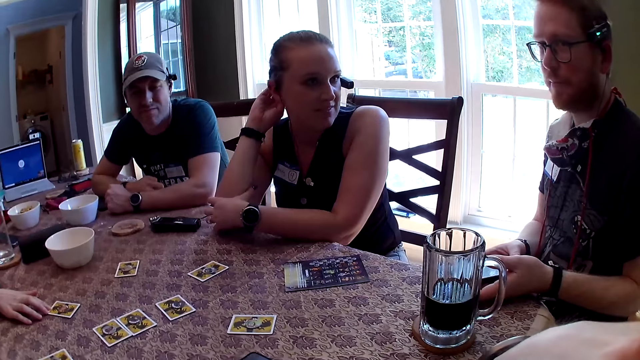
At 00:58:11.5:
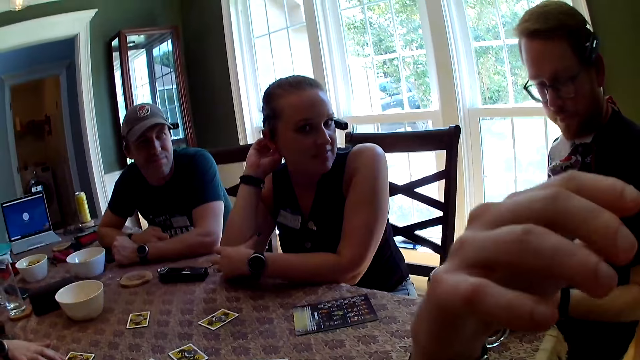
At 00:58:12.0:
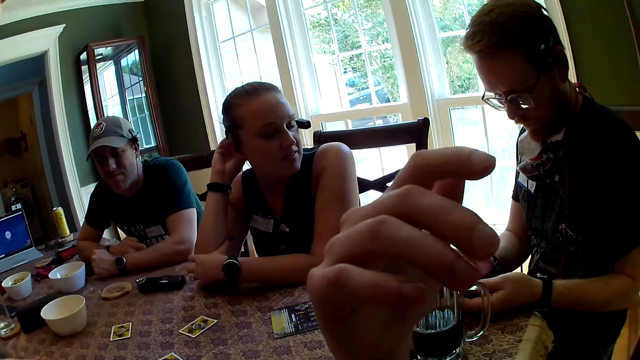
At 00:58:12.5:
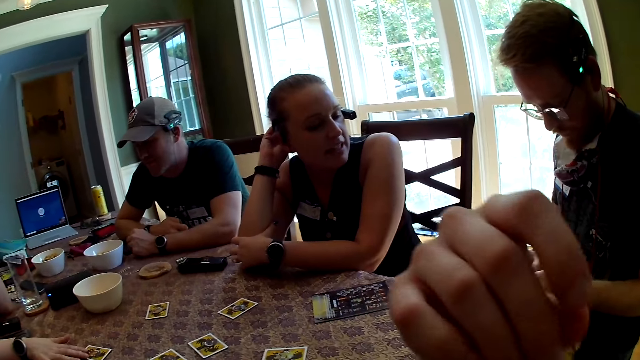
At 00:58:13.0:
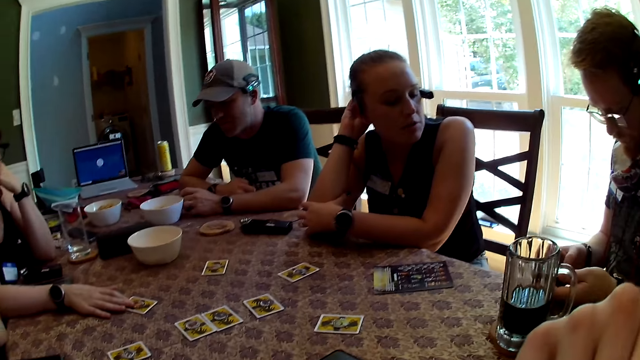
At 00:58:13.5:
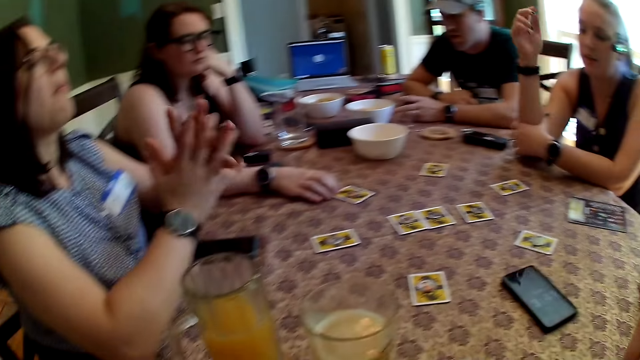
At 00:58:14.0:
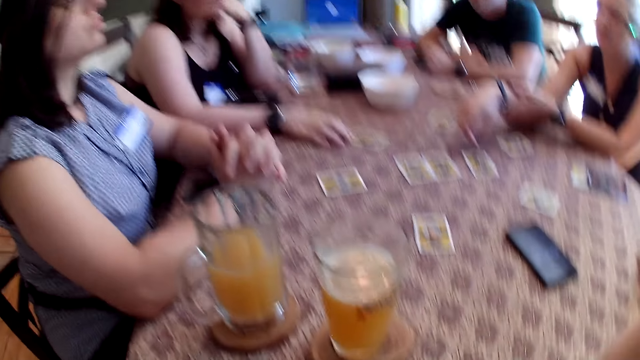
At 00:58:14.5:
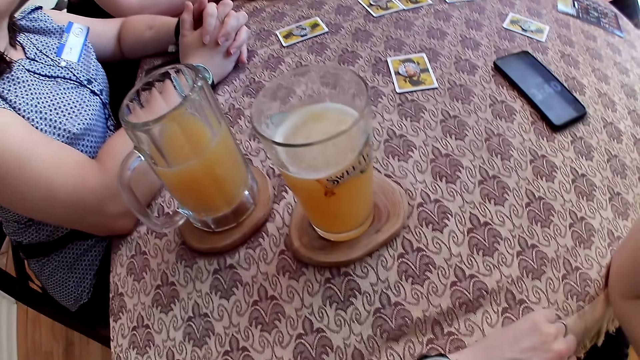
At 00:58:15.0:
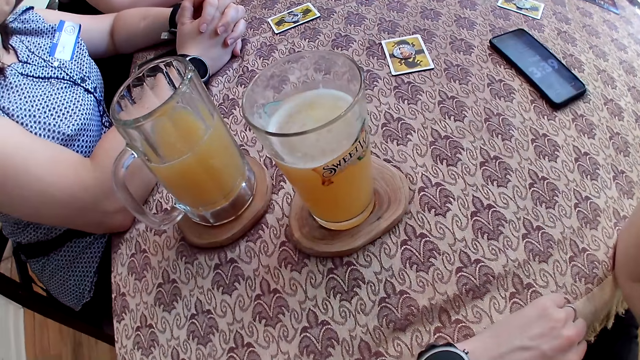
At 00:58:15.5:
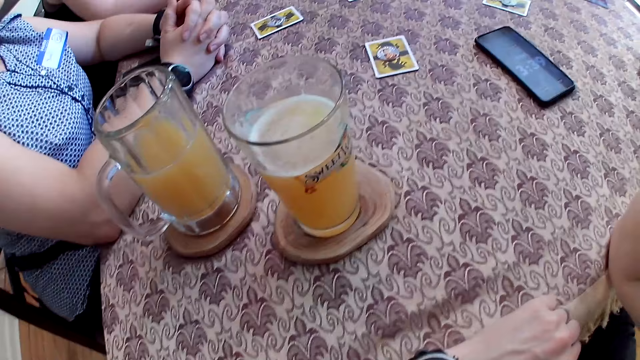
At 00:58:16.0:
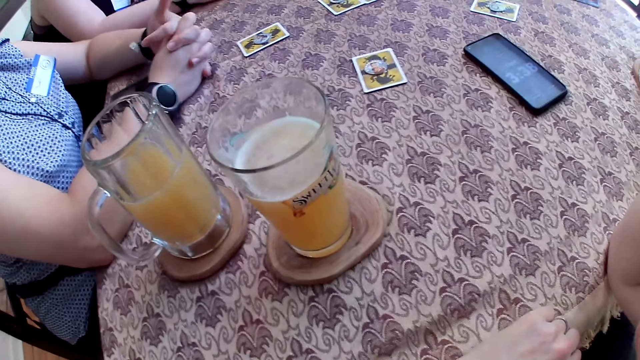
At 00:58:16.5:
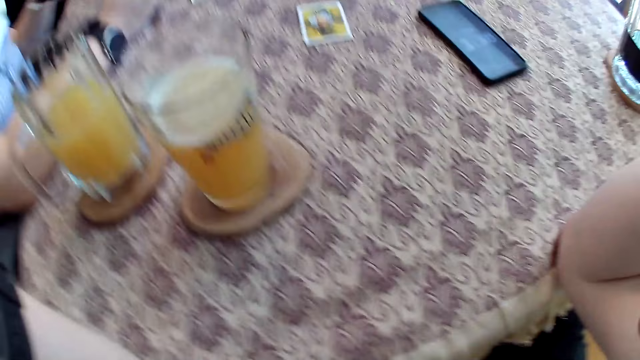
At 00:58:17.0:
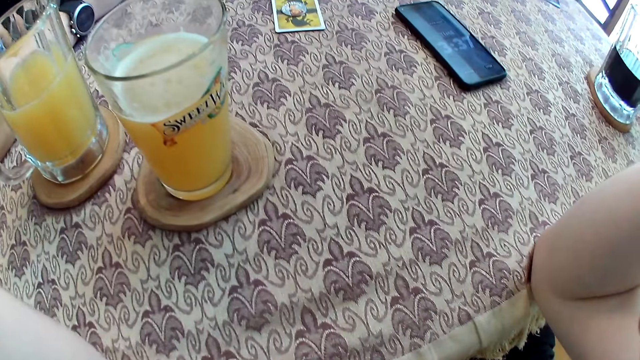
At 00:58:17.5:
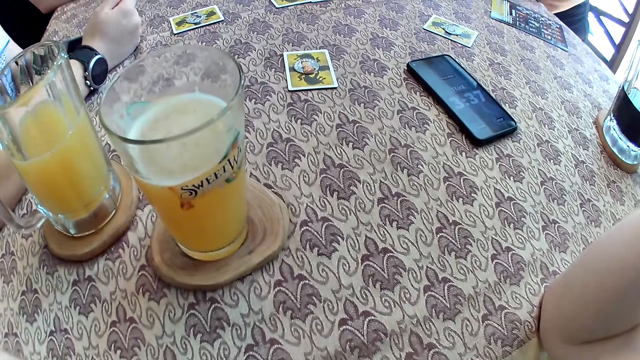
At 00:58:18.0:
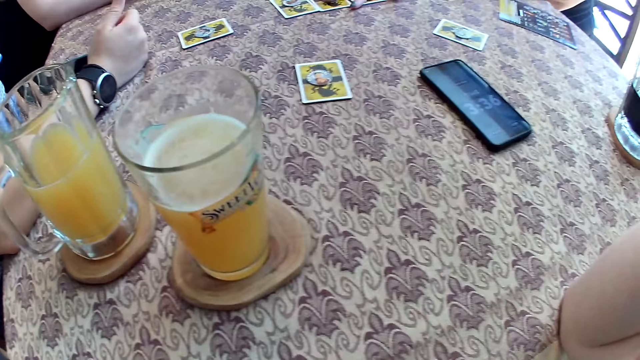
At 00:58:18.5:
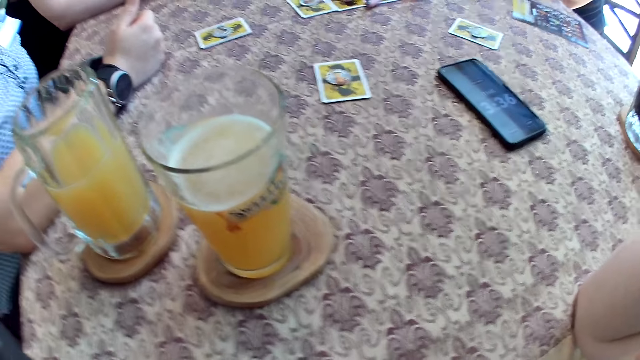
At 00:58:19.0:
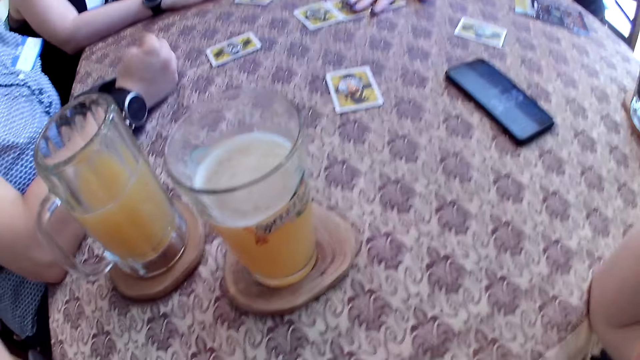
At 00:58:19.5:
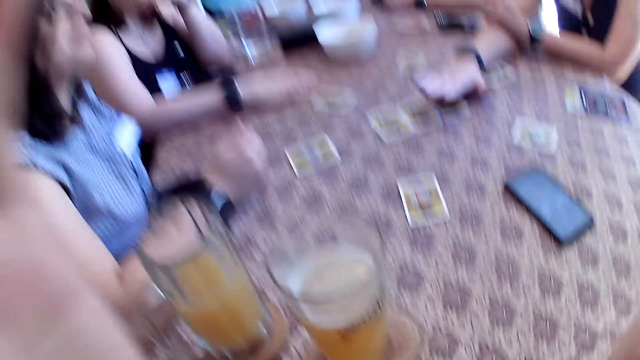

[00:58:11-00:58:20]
A woman puts her hand on her hair. The camera wearer points their fingers. Another woman puts her hands together. The first woman touches a card. The camera wearer raises their hand.

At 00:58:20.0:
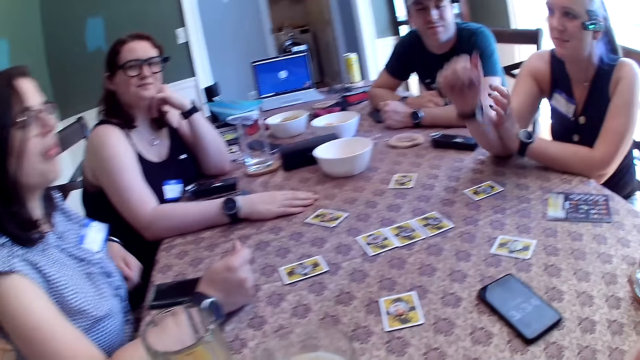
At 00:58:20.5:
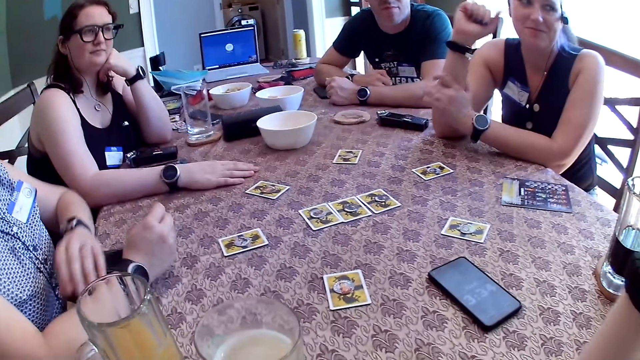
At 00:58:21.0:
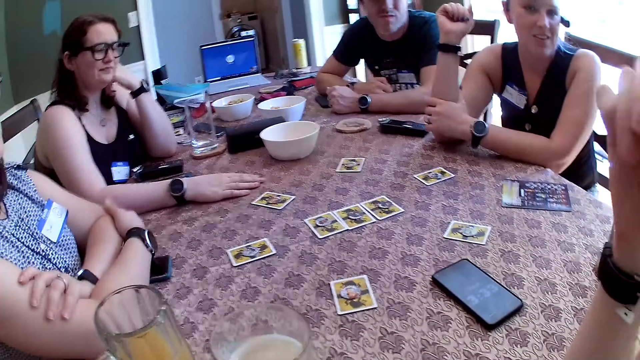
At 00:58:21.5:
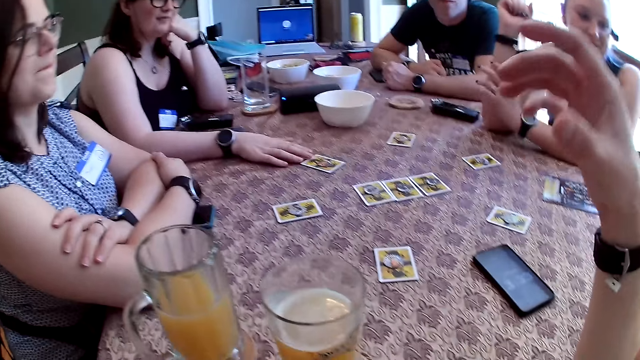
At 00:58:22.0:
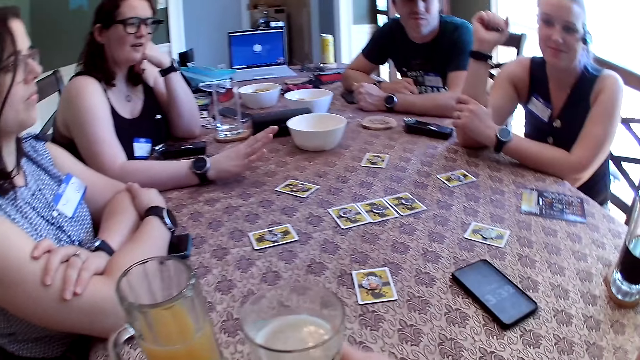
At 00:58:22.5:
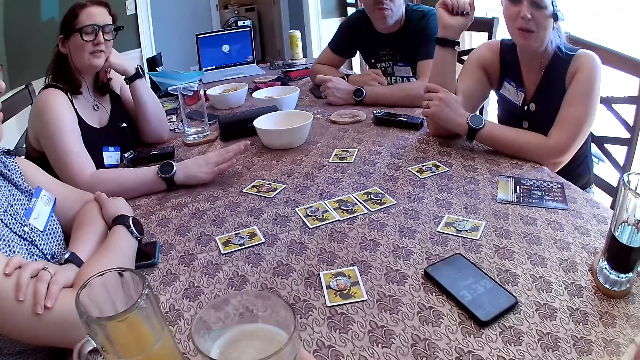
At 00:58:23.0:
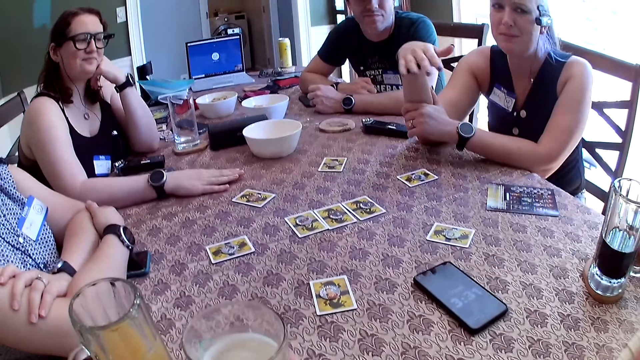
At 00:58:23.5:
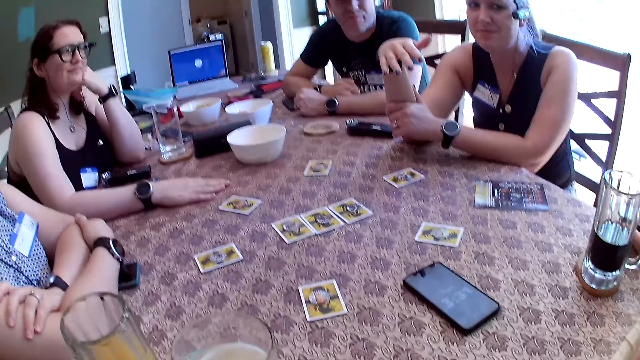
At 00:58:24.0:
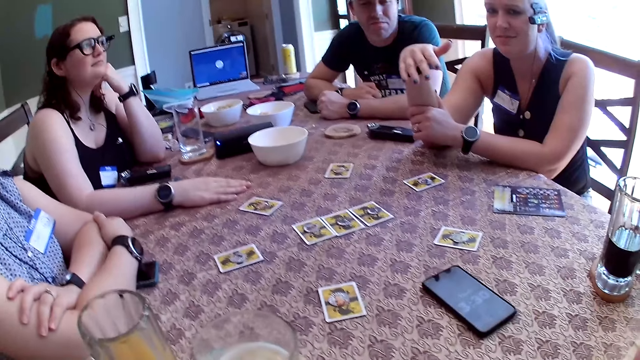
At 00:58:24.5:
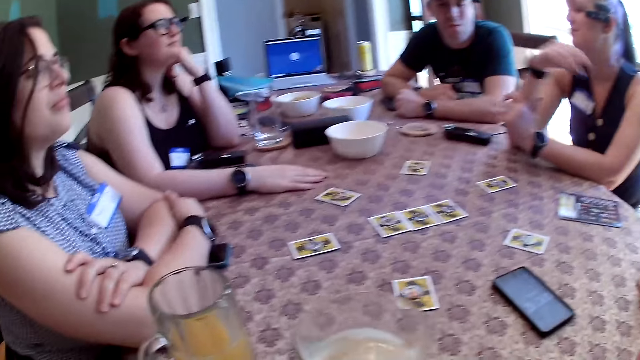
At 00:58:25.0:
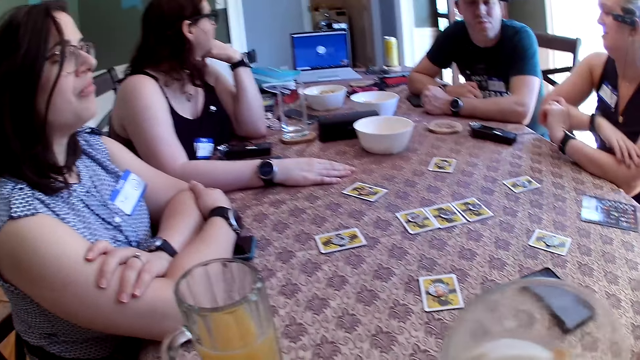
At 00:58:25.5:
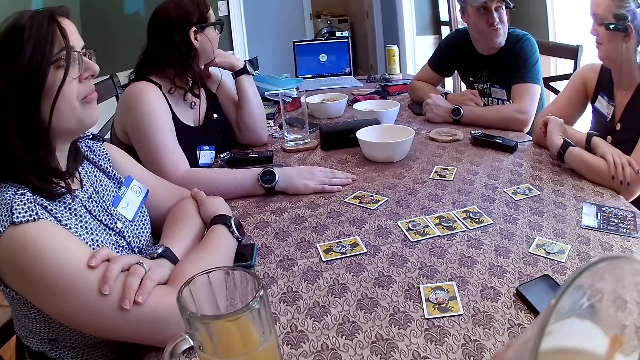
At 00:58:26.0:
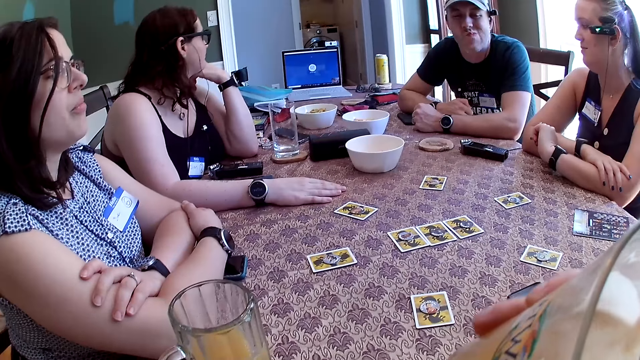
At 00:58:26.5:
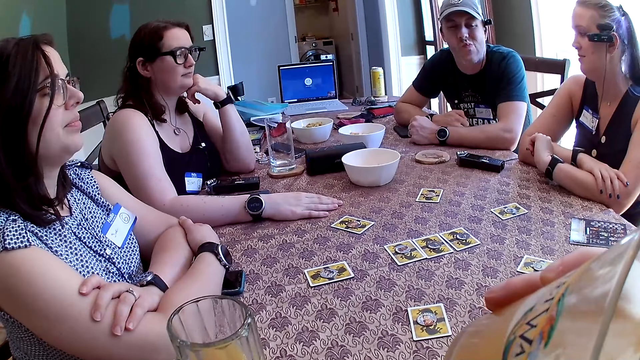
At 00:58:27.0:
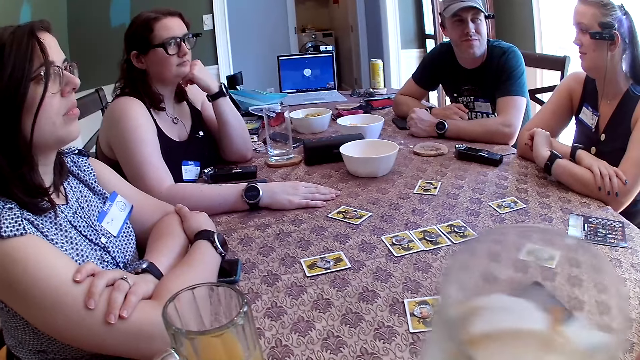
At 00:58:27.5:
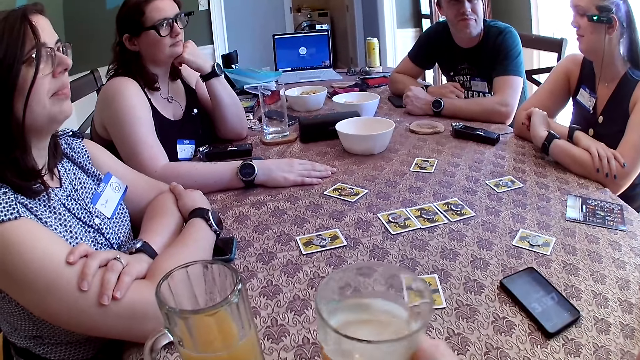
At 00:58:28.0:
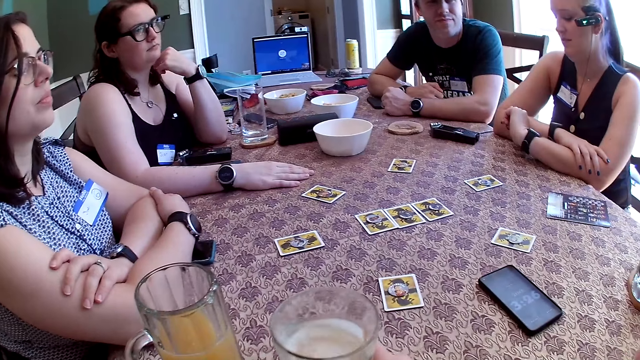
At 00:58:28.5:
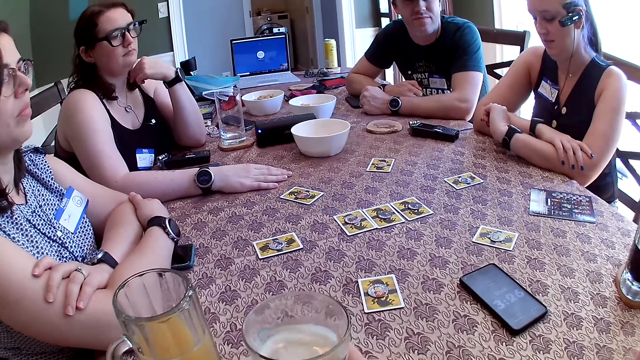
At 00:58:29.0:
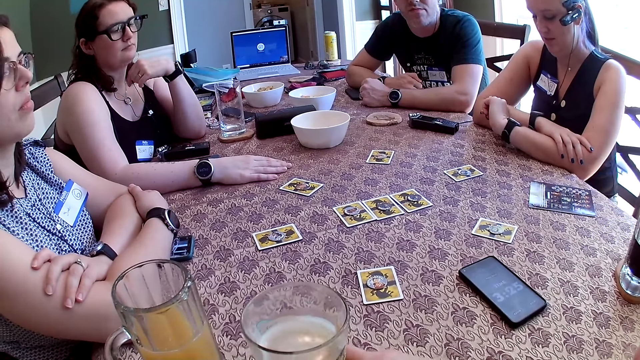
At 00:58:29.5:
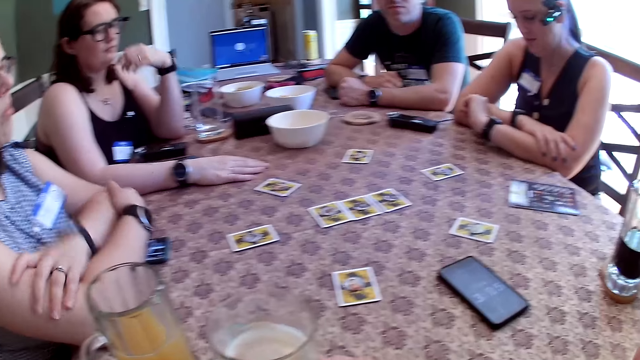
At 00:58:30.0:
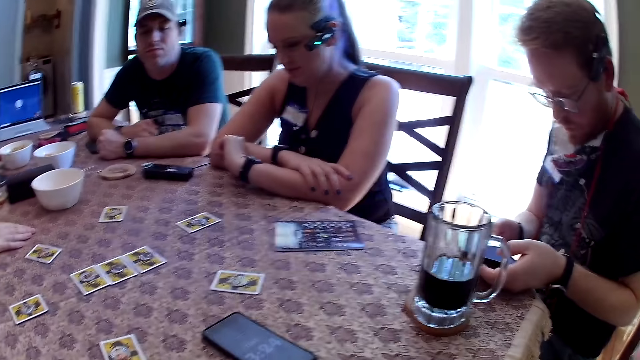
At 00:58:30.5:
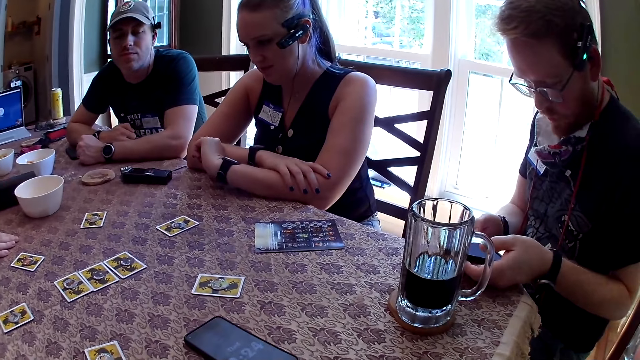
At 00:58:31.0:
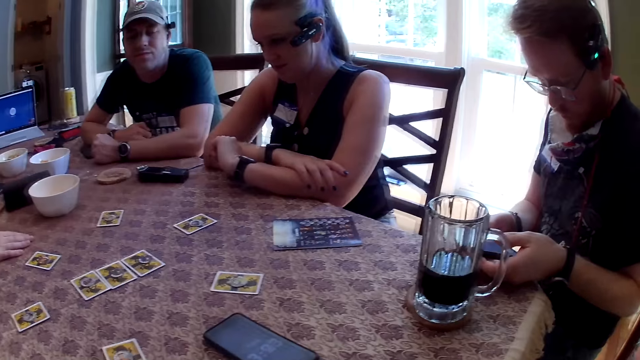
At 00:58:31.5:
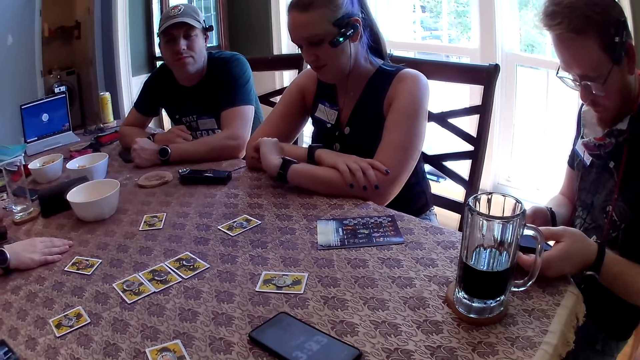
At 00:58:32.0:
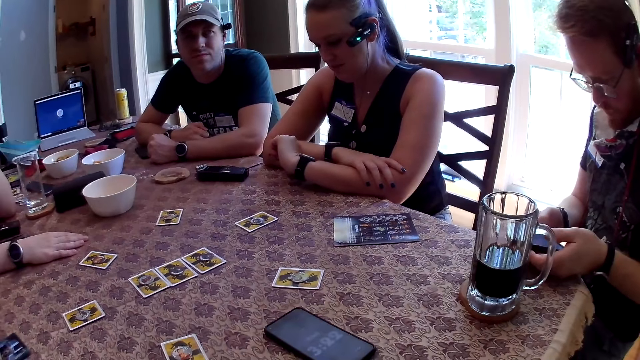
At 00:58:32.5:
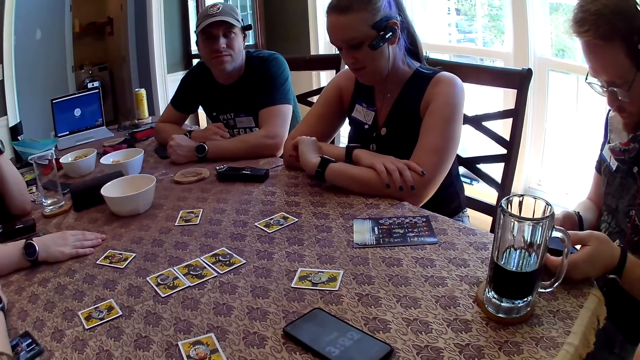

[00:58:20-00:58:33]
A woman holds her hand. Another woman puts her hands together. The camera wearer holds a glass. A third woman taps the table. The camera wearer carries the glass cup of juice from the table with his right hand. He drinks from the glass, and drops the glass cup with his right hand.
